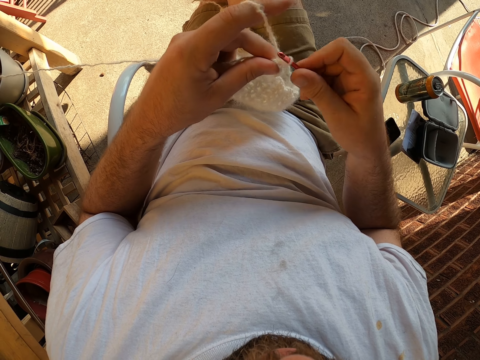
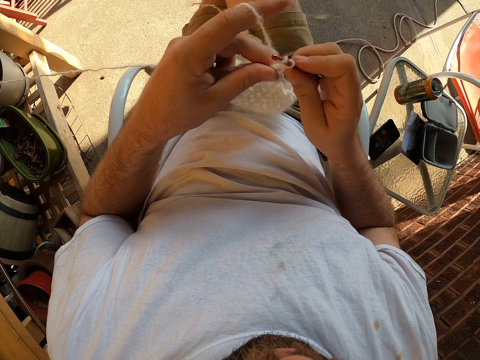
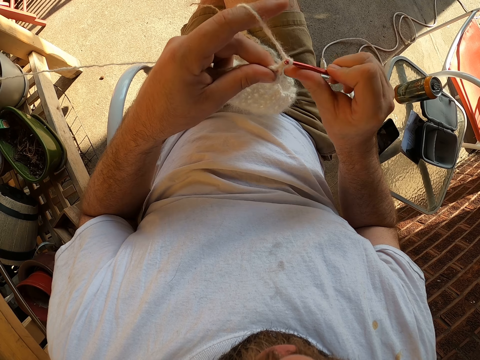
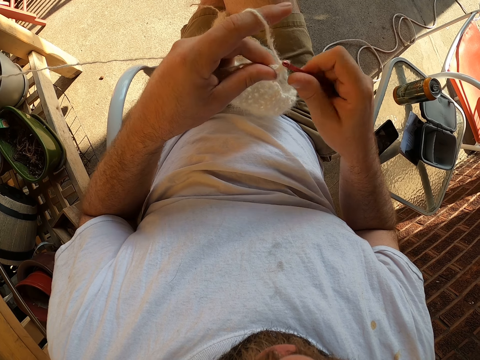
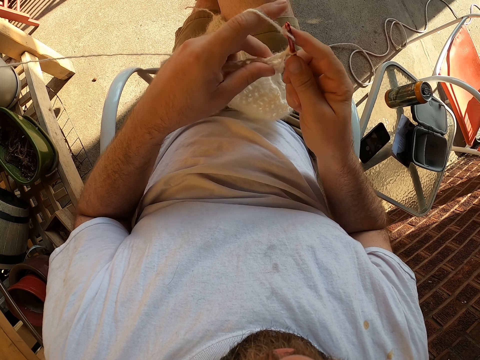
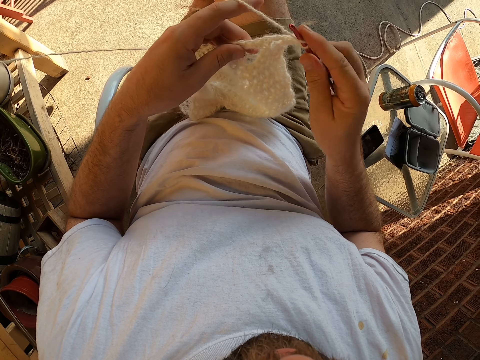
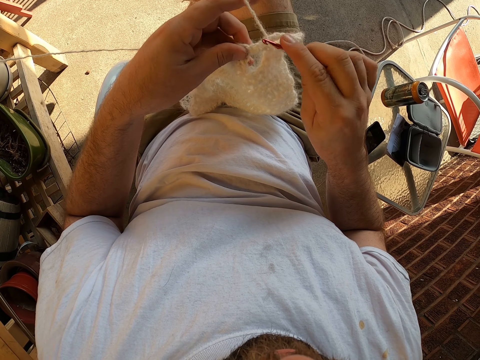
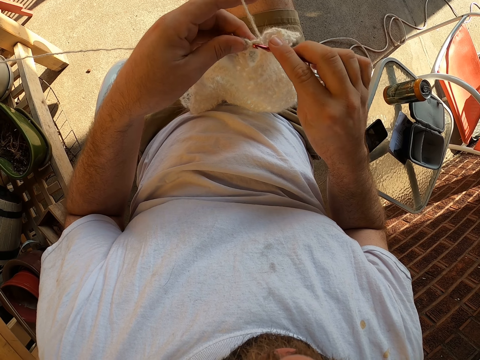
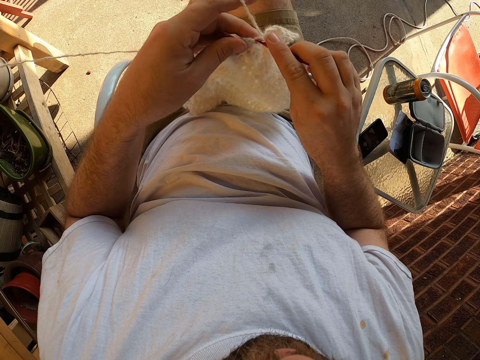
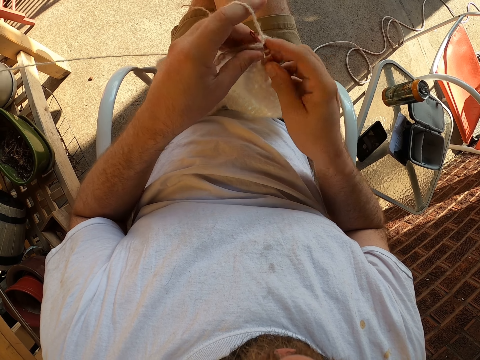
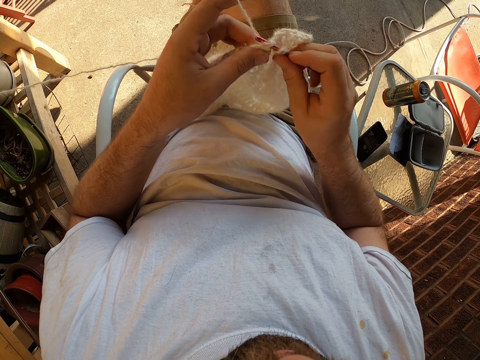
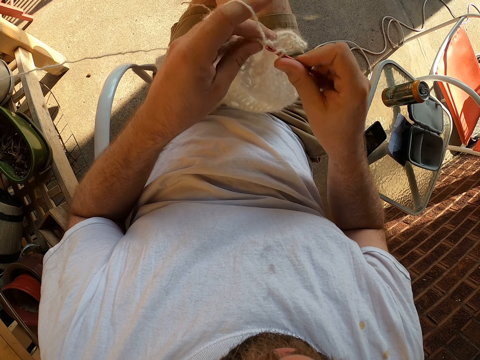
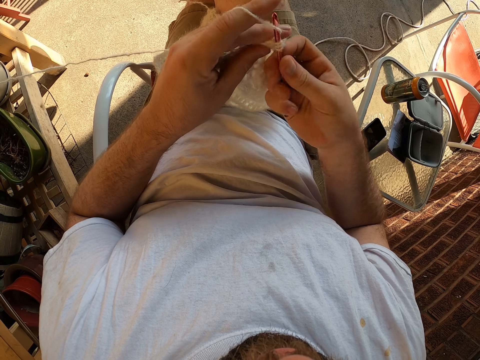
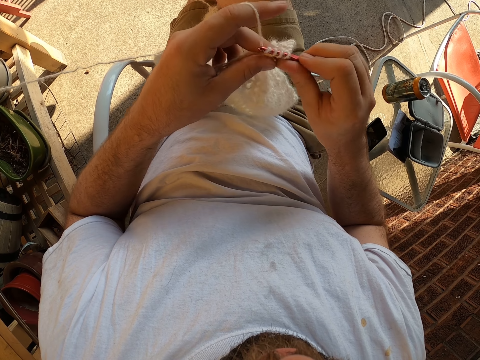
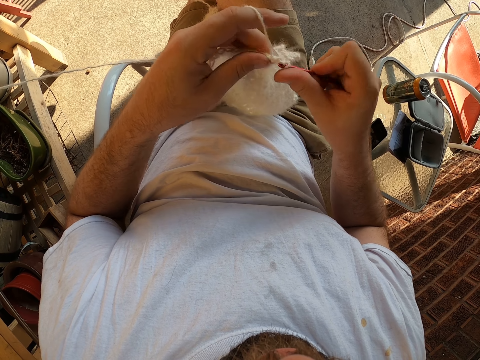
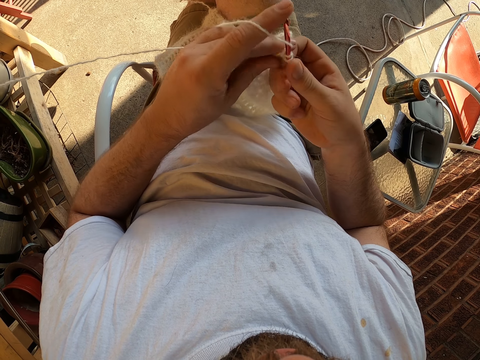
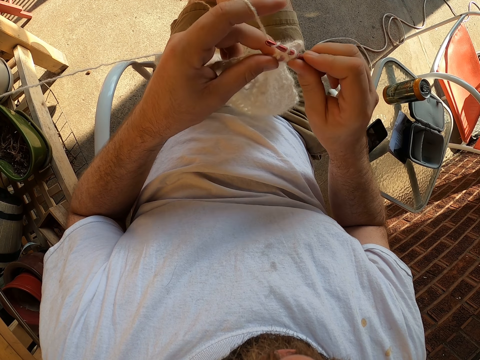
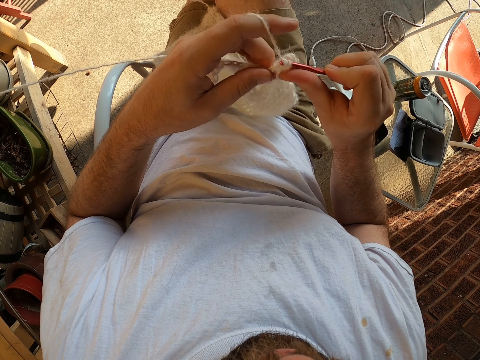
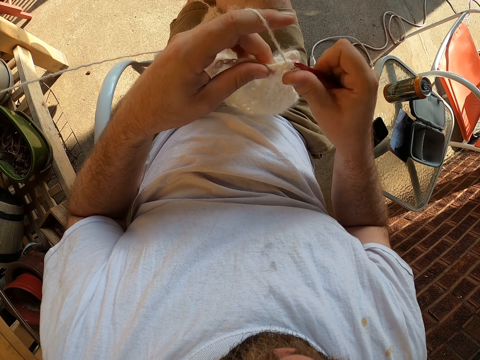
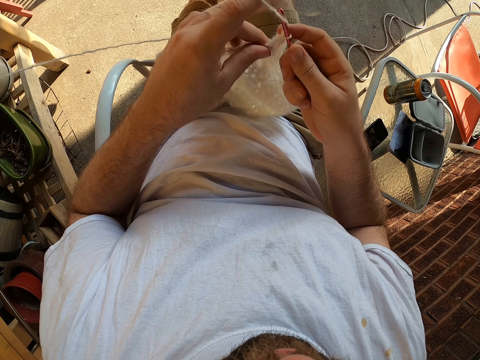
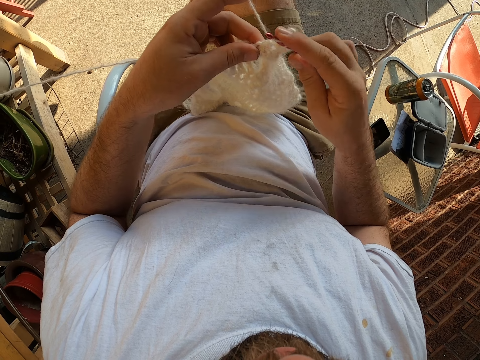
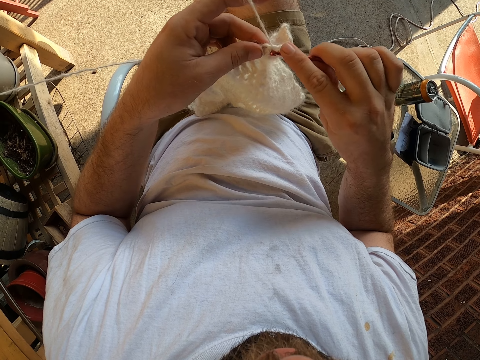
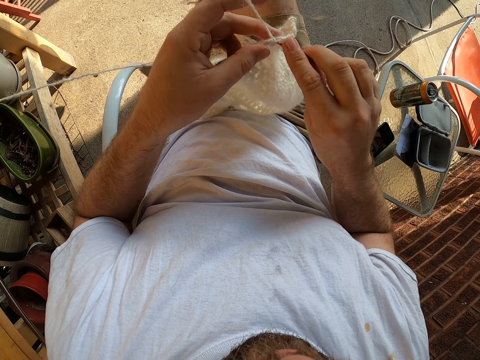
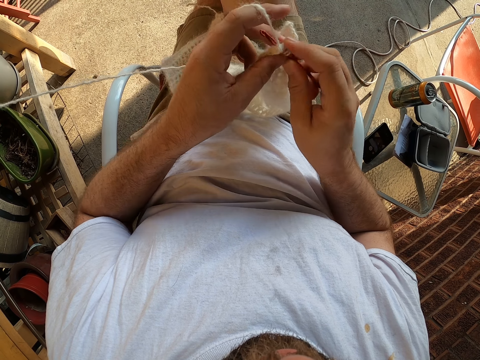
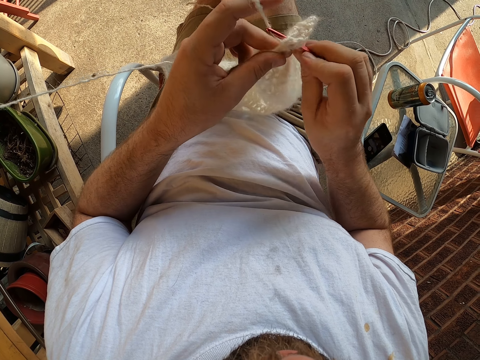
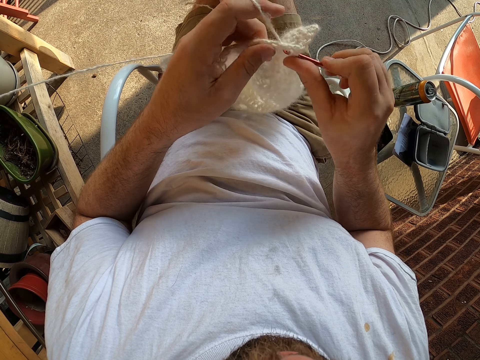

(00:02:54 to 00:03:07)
The camera wearer adjusts fingers on the fabric. They crochet the fabric.

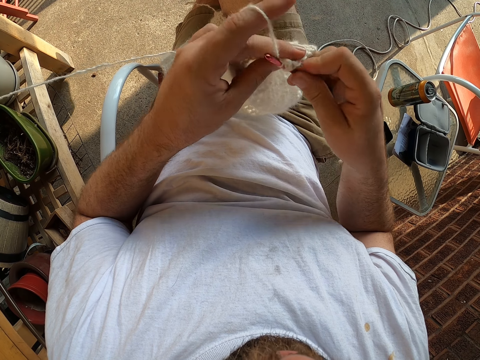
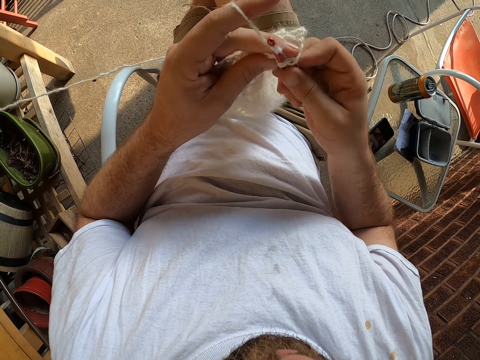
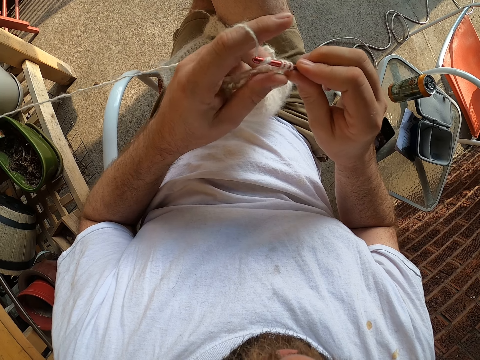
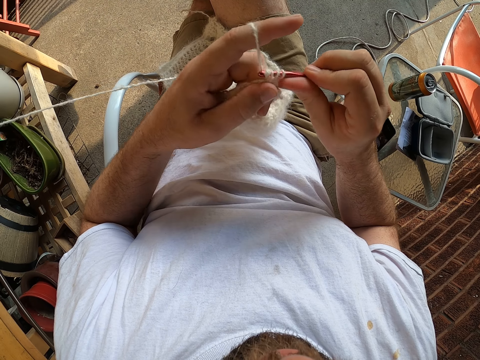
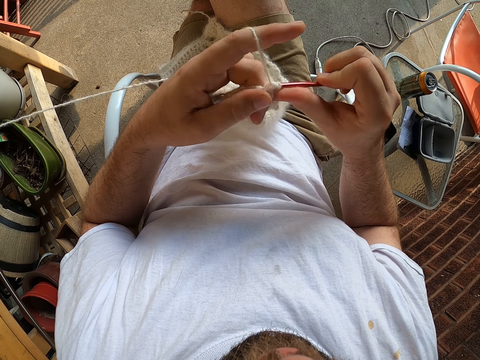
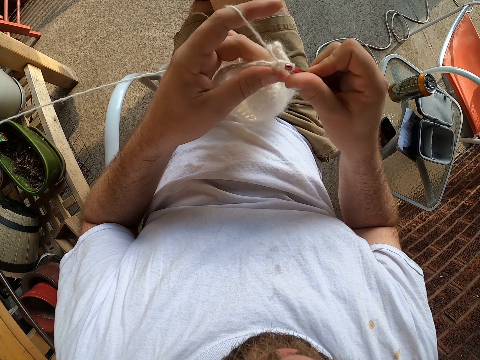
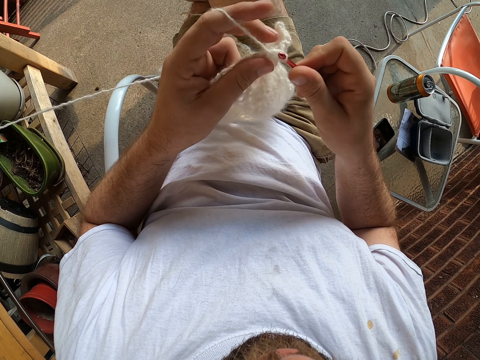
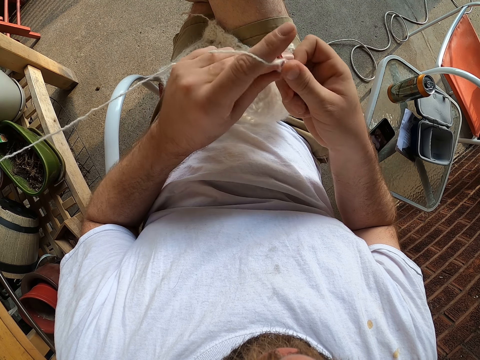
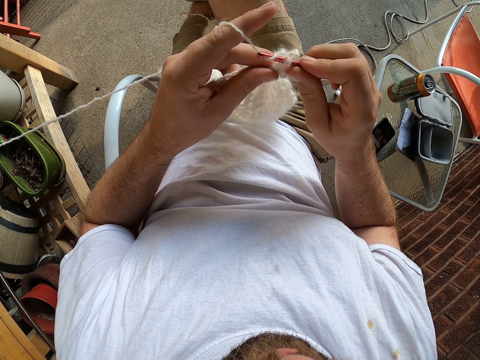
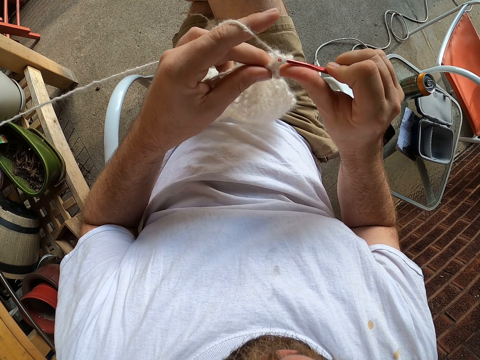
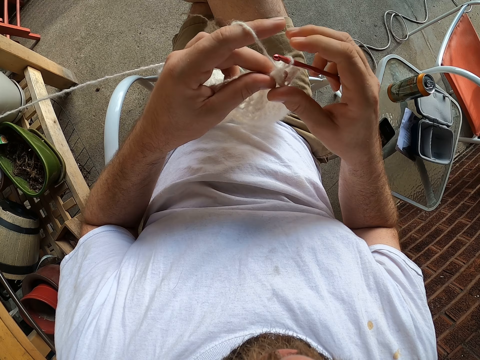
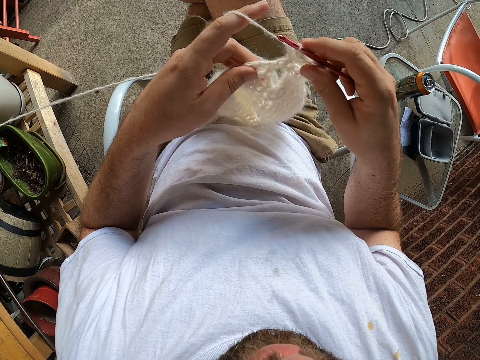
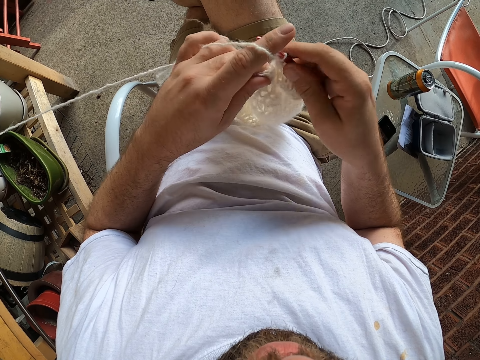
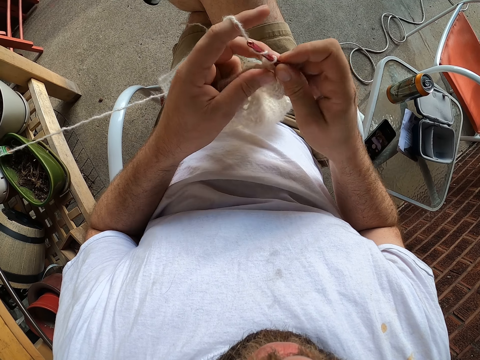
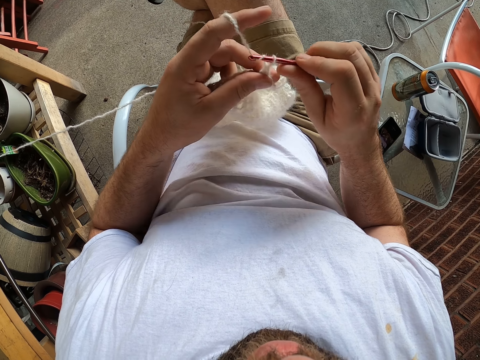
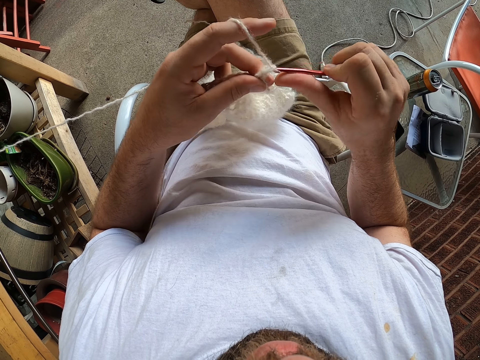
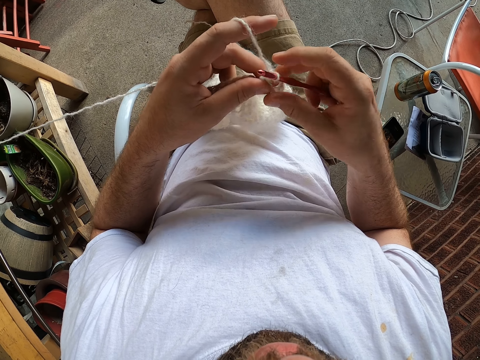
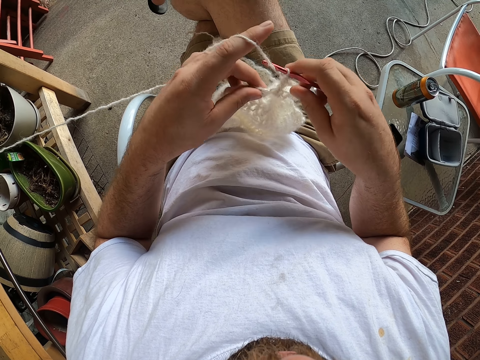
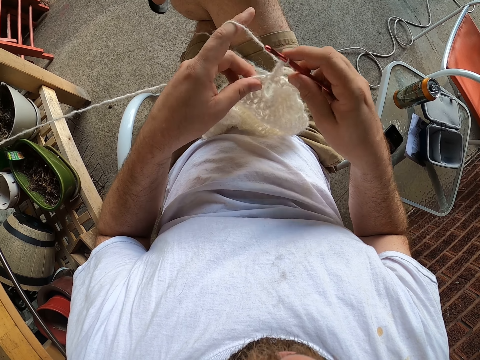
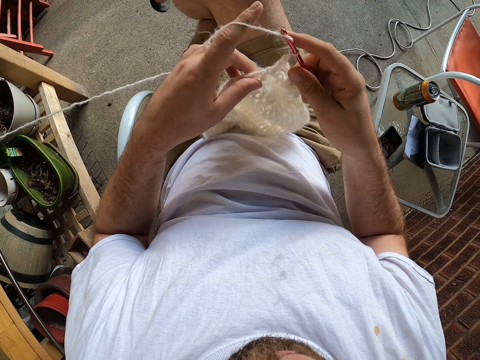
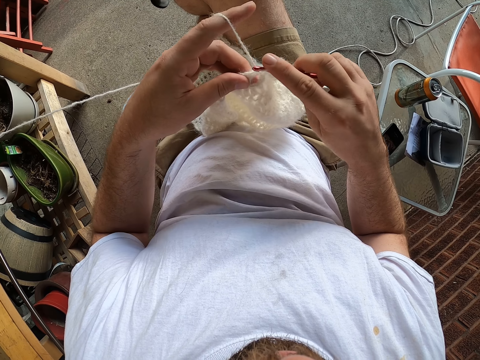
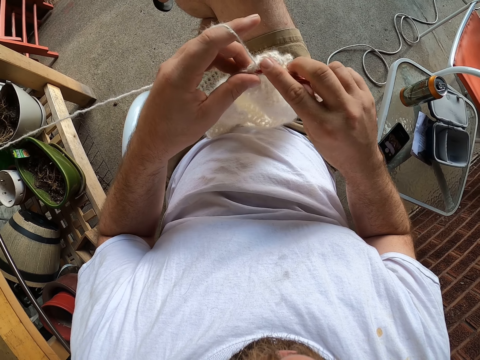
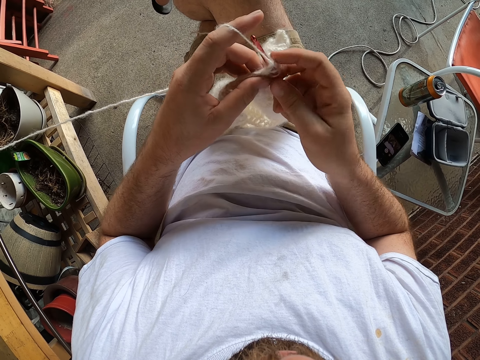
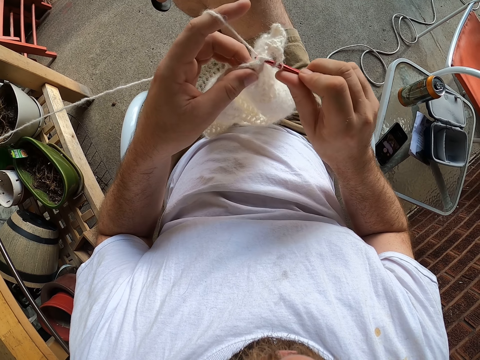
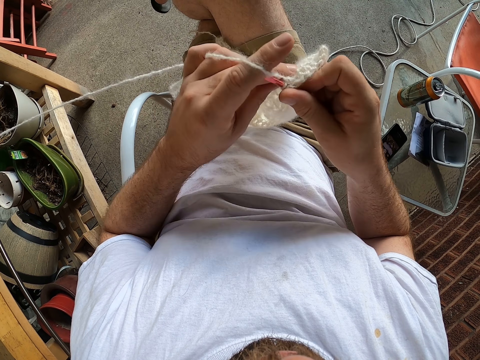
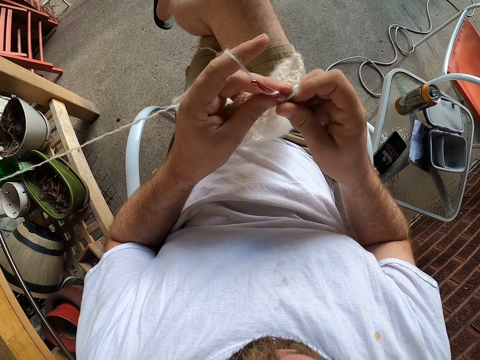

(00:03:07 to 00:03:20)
The camera wearer adjusts fingers on the fabric. They crochet.
